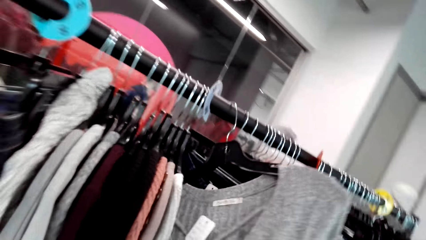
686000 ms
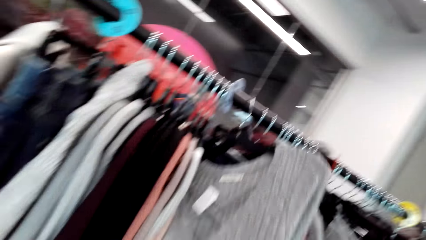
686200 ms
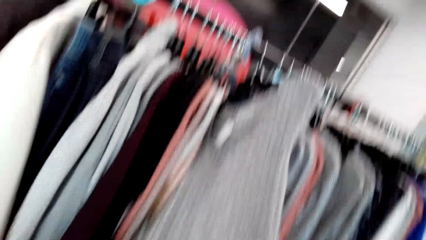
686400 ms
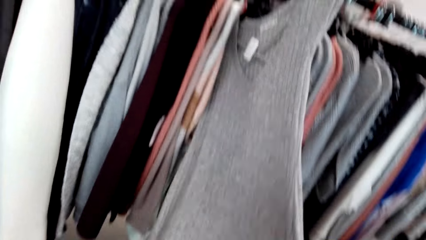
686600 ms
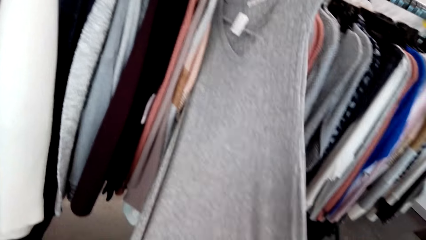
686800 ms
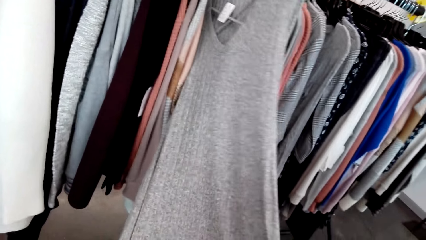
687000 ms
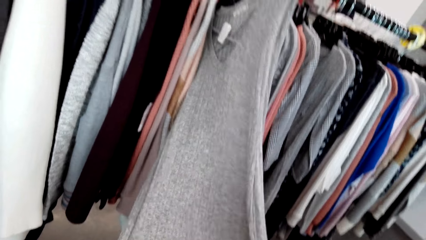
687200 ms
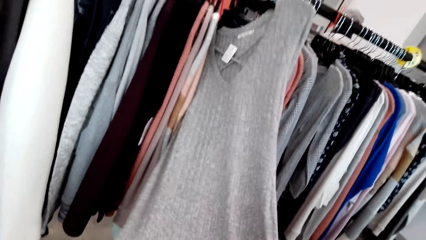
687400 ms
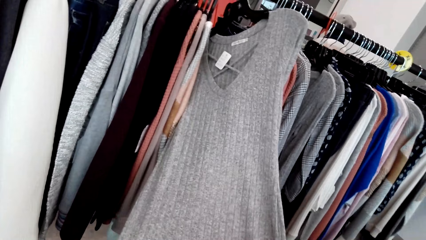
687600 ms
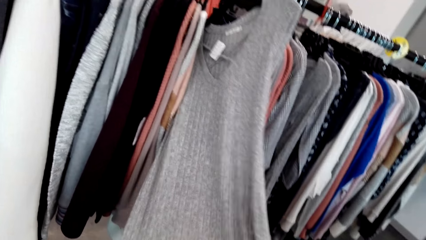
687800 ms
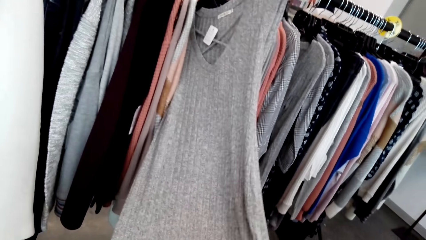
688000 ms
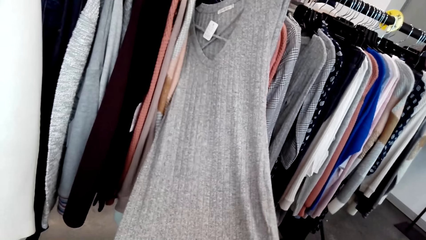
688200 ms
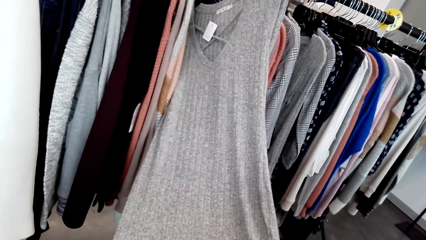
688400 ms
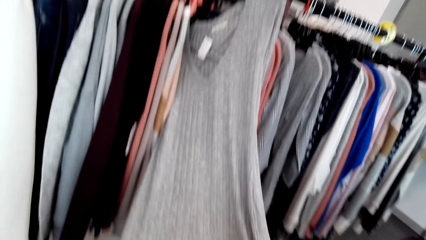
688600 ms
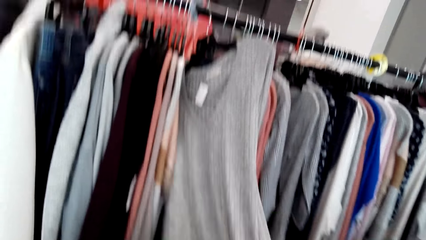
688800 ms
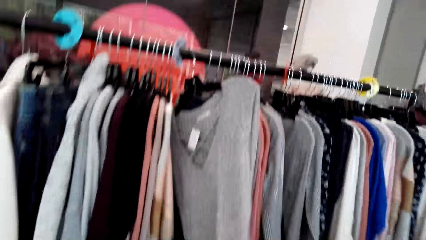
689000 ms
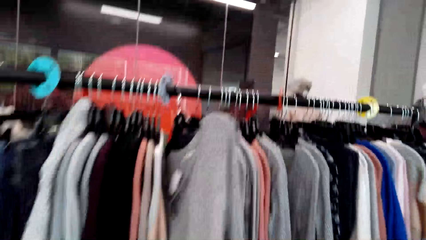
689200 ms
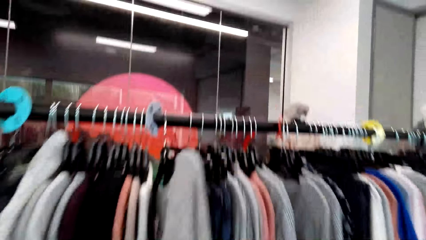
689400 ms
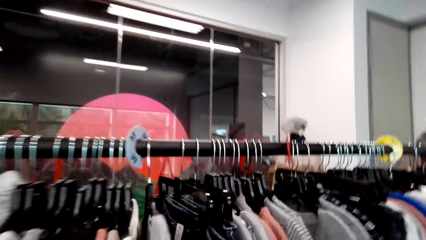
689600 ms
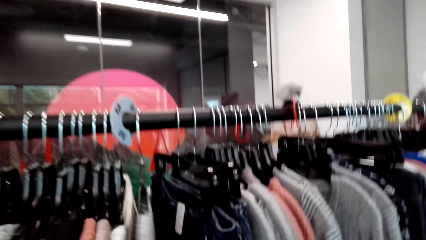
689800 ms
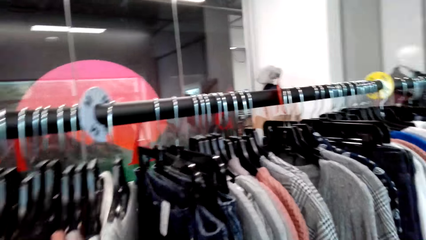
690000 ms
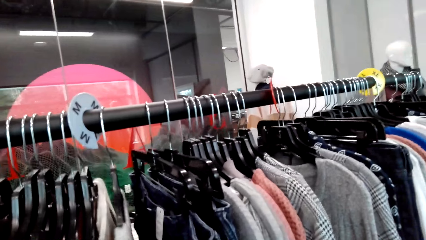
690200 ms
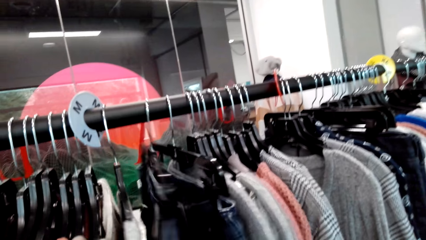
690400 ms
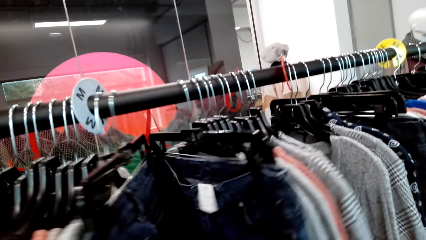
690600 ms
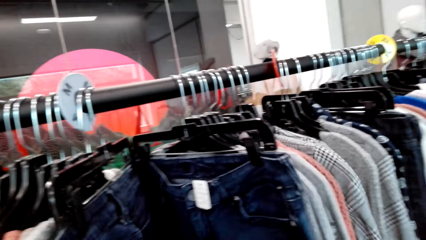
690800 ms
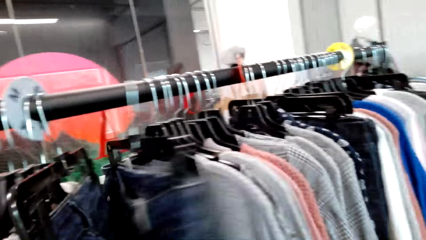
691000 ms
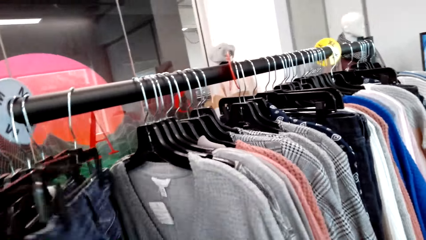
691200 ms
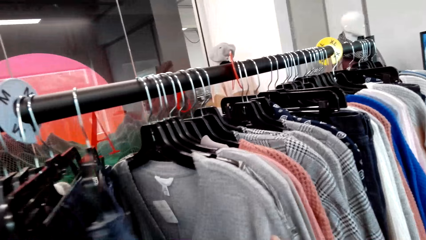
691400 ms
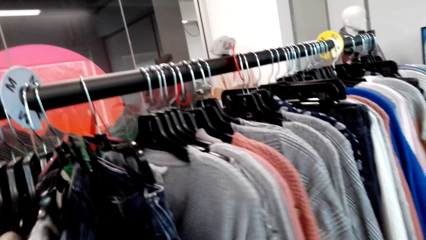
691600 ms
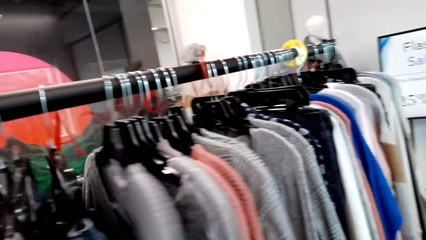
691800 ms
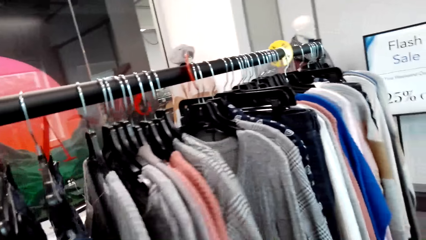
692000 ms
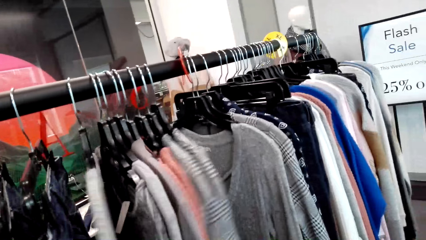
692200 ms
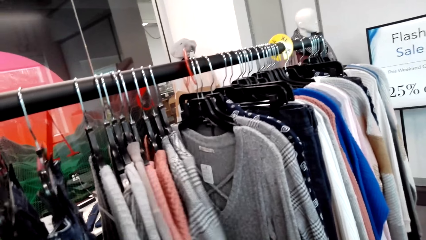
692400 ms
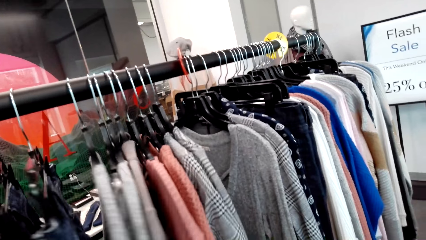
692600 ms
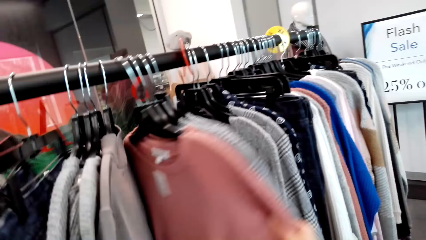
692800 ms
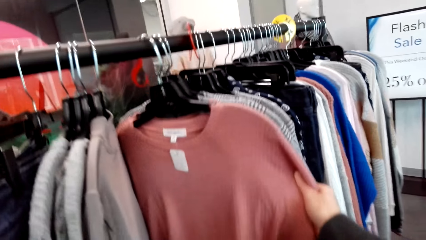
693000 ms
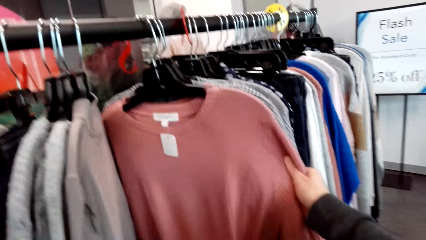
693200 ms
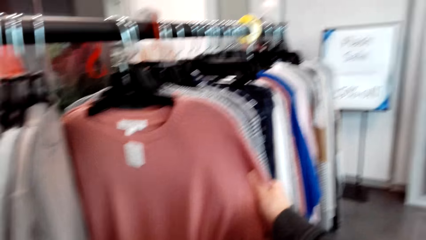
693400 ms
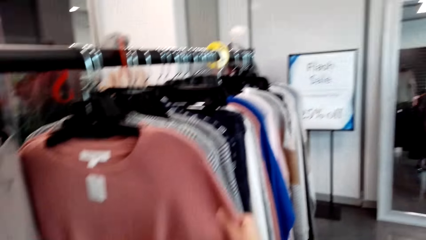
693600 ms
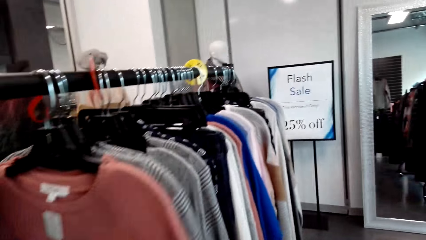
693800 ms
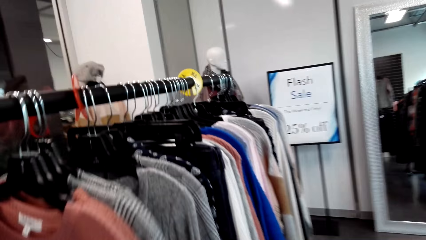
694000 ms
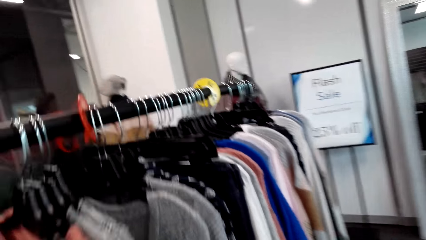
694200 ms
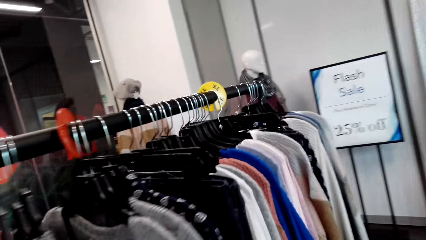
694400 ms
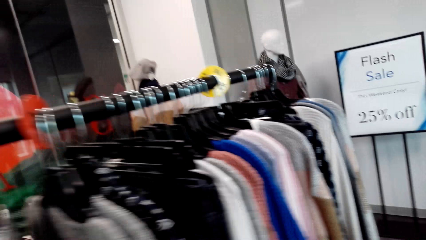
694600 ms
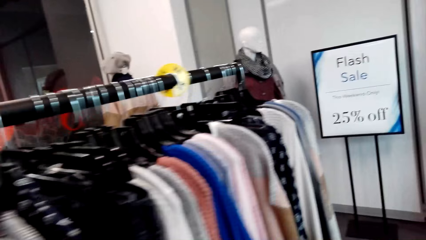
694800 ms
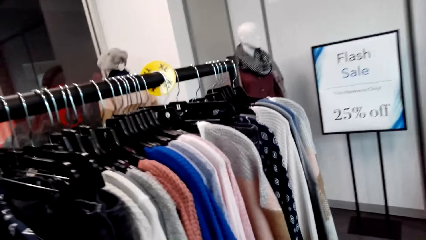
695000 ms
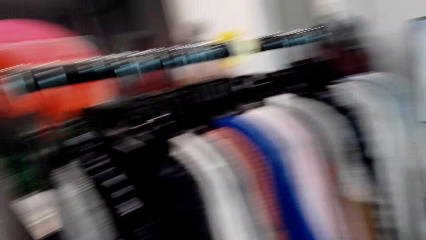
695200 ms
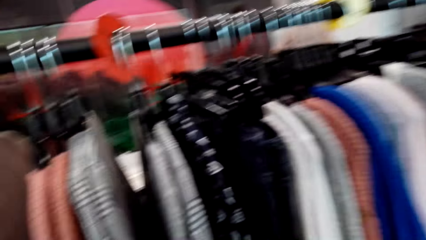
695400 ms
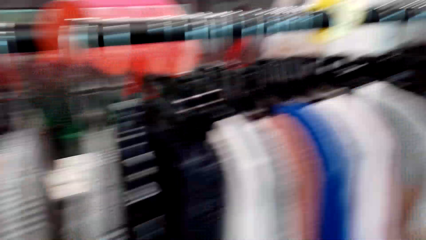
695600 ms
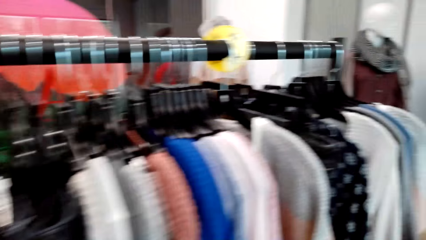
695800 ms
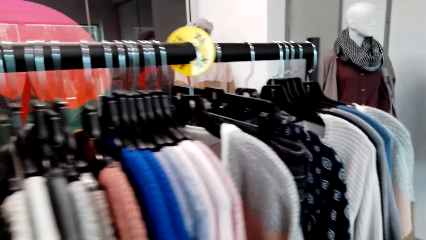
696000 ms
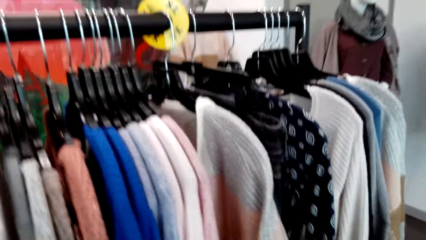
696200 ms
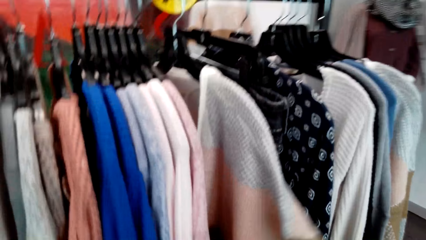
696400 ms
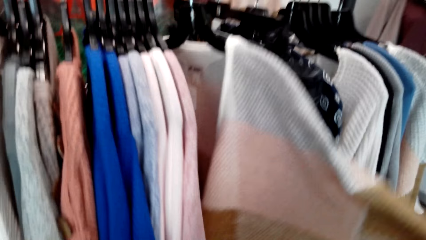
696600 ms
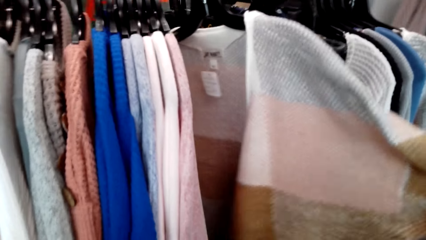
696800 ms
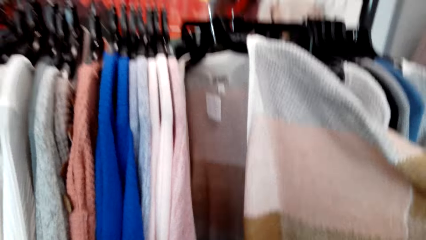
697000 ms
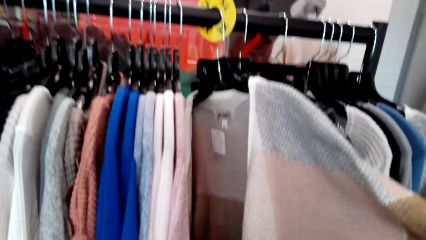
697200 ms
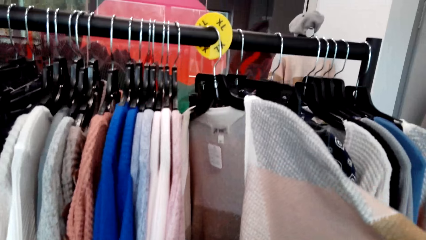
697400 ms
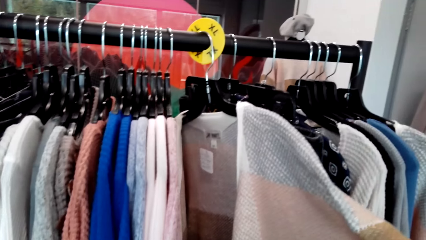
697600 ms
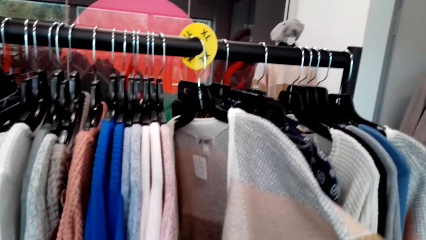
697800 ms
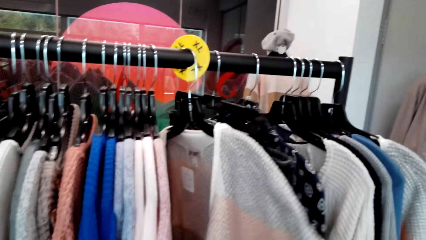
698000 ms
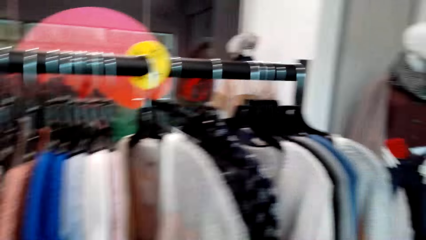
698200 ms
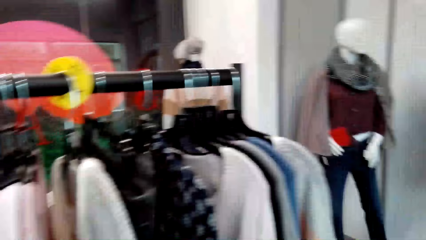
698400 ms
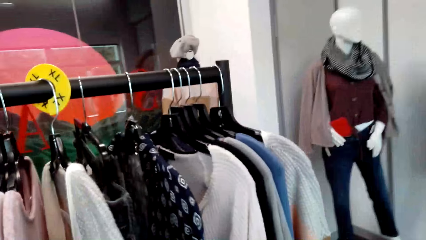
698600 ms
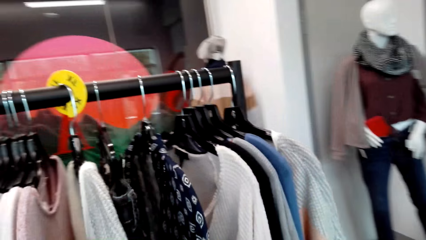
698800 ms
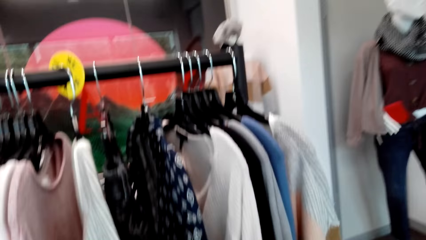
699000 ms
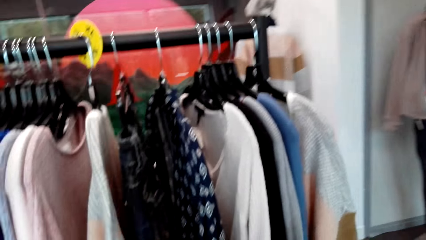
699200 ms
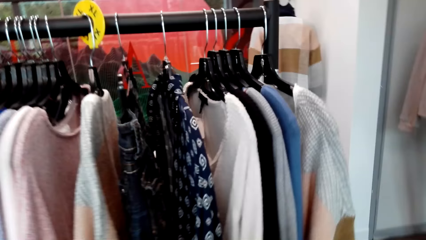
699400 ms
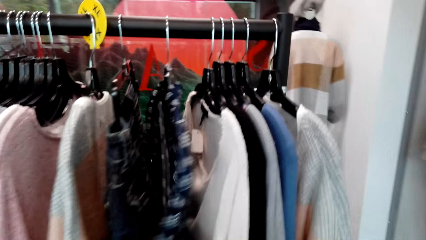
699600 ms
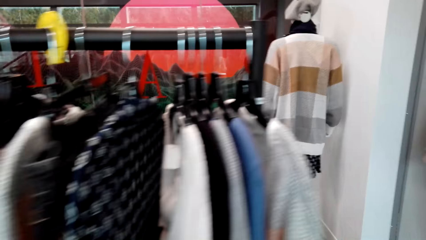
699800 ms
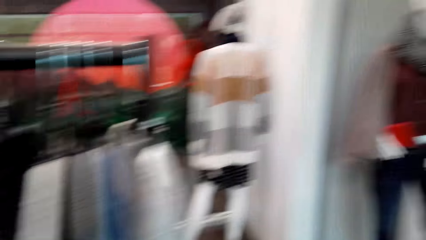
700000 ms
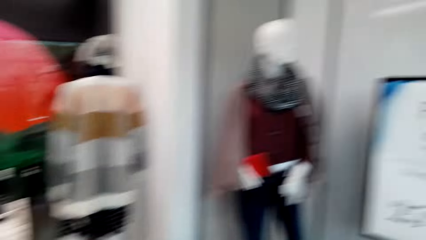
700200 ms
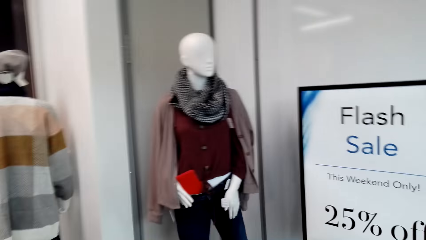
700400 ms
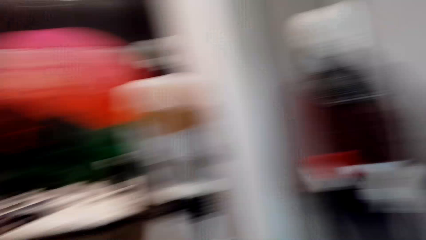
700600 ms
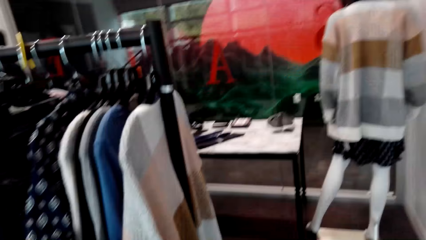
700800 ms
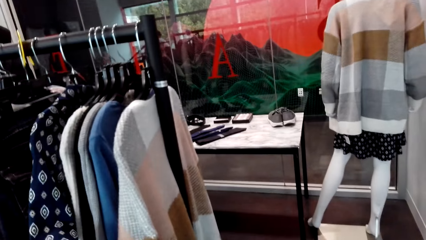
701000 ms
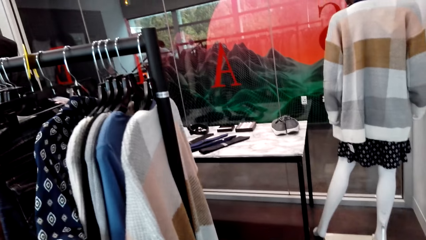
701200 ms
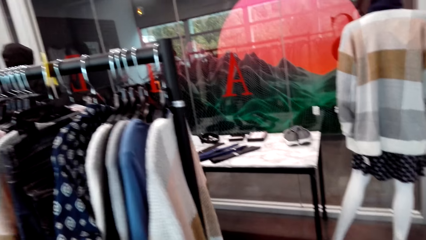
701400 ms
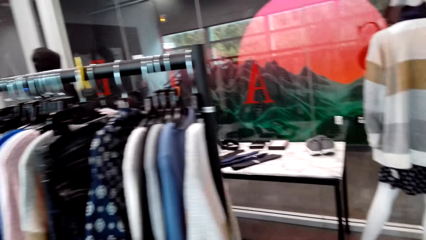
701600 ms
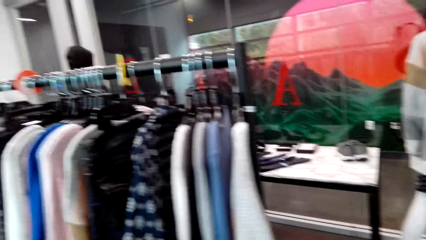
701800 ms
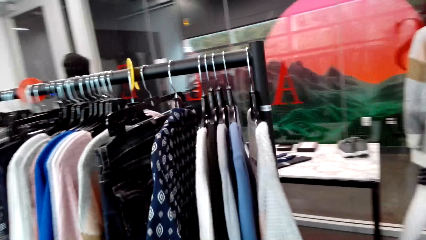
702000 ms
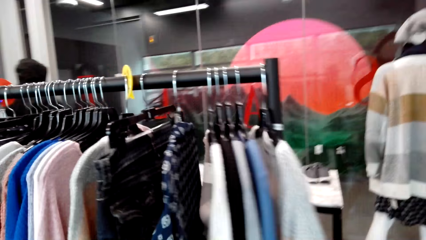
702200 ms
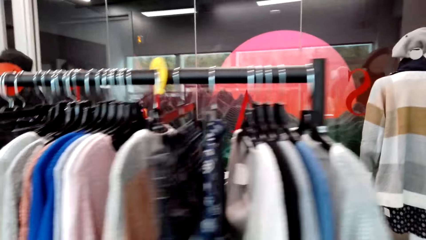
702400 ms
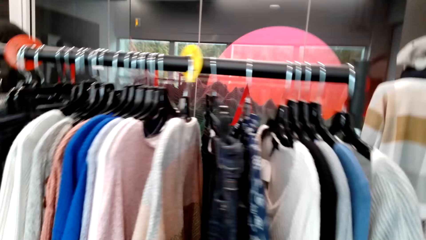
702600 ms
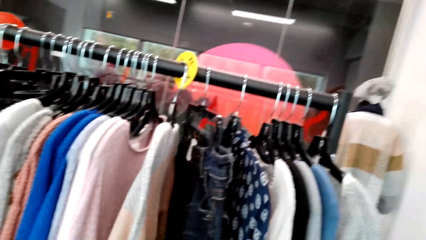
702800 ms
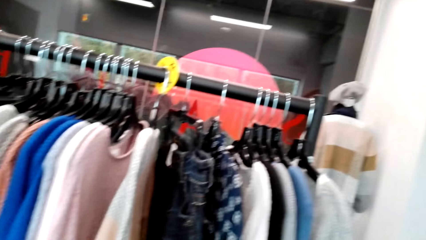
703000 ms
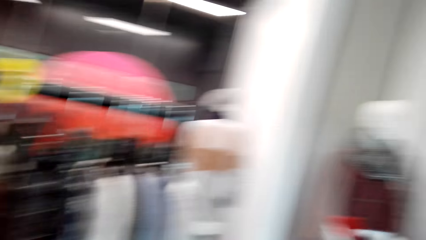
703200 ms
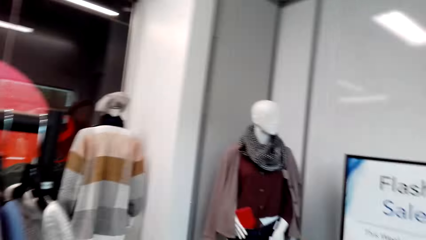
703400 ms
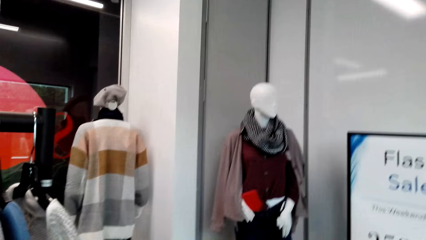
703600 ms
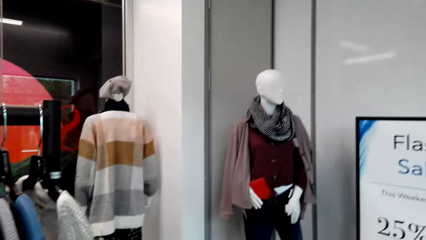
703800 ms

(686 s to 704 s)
The camera wearer talks with a person. They pick up trouser jeans. They pick up a sweater top. They pick up the sweater top again.
